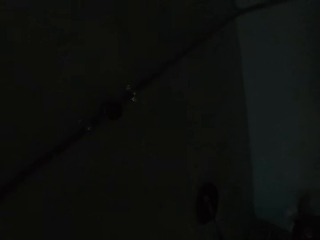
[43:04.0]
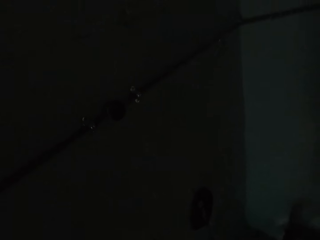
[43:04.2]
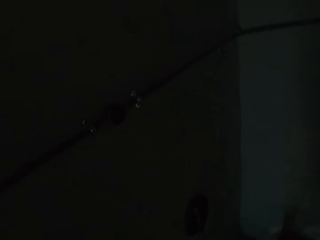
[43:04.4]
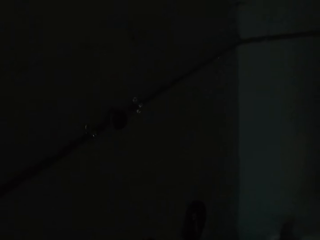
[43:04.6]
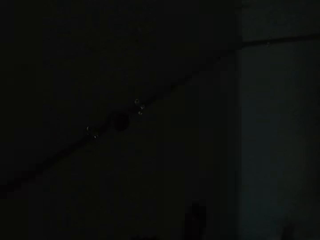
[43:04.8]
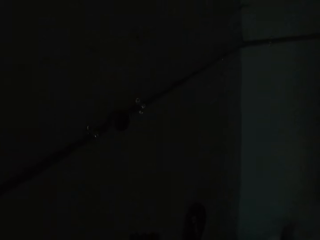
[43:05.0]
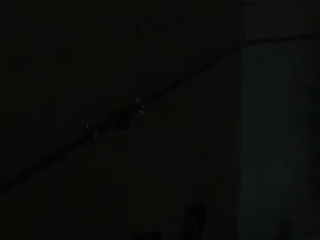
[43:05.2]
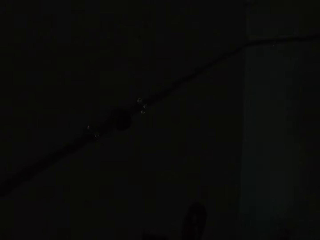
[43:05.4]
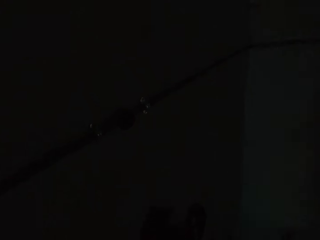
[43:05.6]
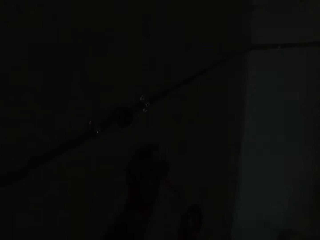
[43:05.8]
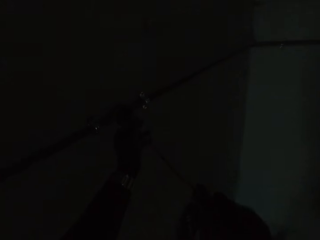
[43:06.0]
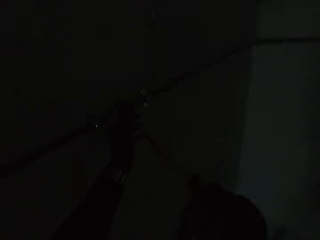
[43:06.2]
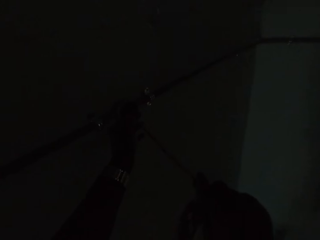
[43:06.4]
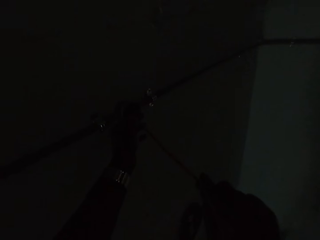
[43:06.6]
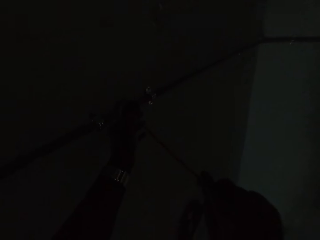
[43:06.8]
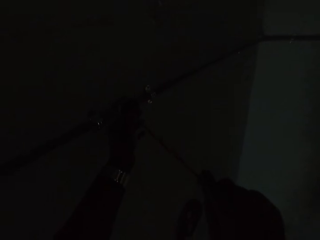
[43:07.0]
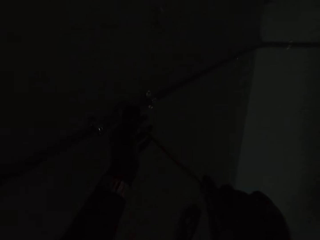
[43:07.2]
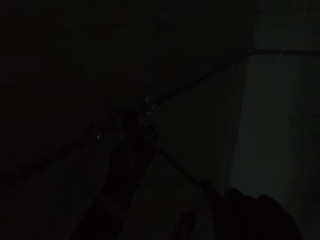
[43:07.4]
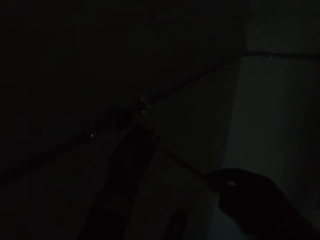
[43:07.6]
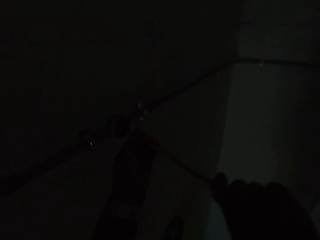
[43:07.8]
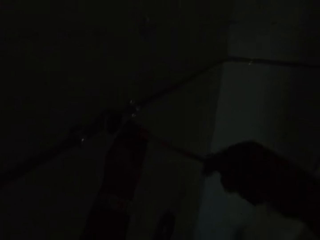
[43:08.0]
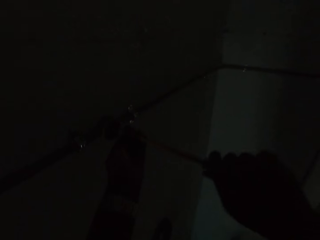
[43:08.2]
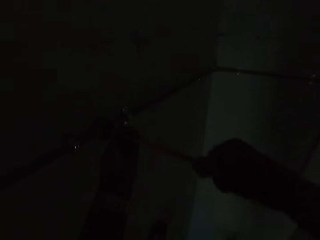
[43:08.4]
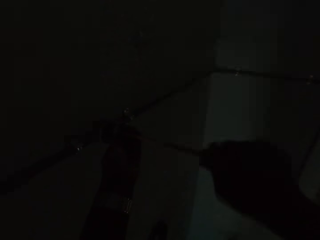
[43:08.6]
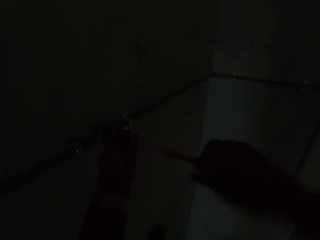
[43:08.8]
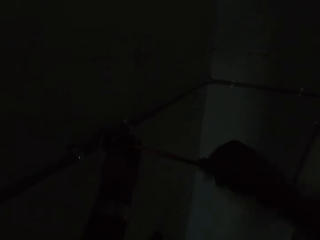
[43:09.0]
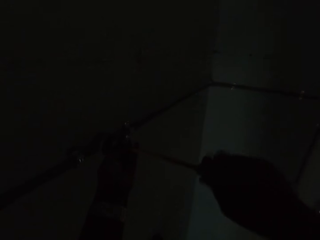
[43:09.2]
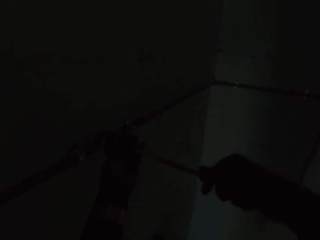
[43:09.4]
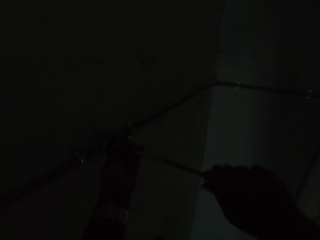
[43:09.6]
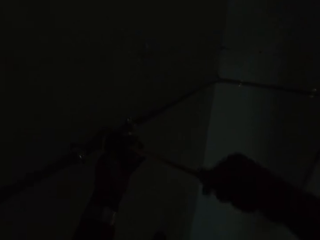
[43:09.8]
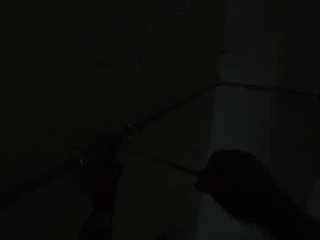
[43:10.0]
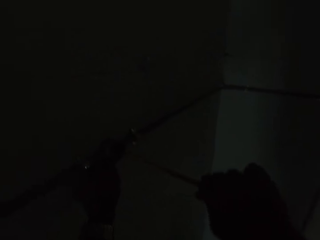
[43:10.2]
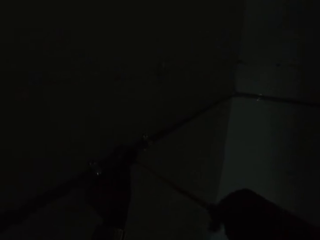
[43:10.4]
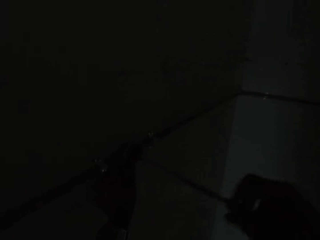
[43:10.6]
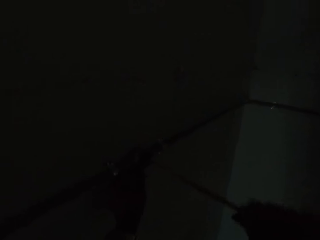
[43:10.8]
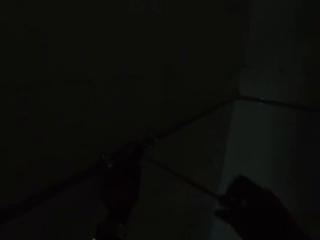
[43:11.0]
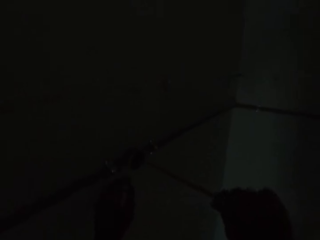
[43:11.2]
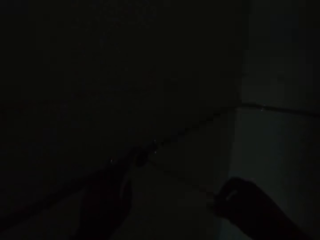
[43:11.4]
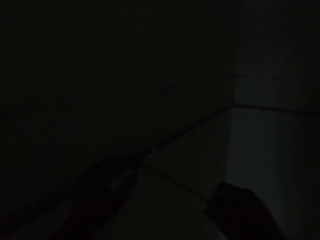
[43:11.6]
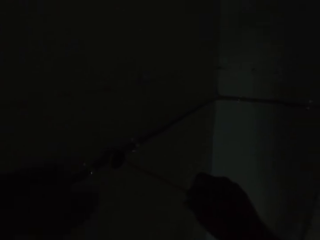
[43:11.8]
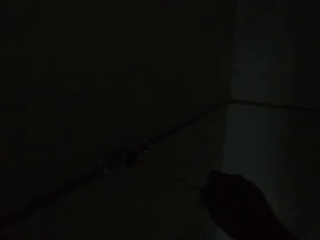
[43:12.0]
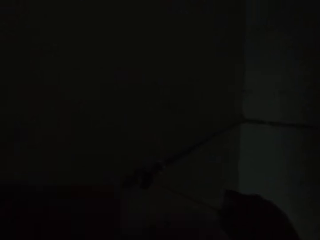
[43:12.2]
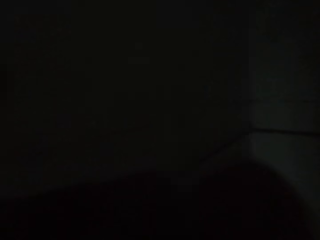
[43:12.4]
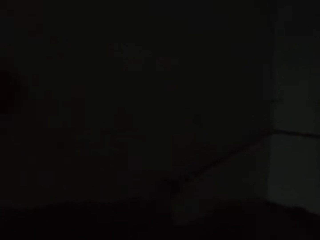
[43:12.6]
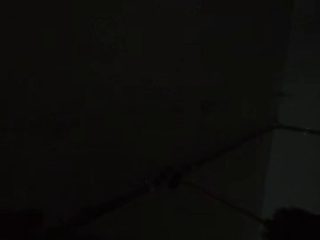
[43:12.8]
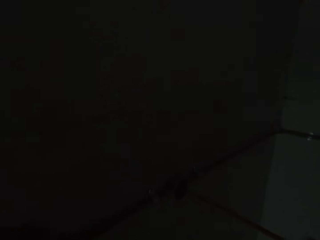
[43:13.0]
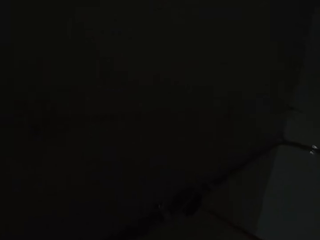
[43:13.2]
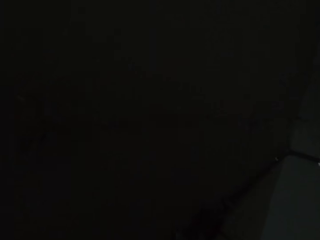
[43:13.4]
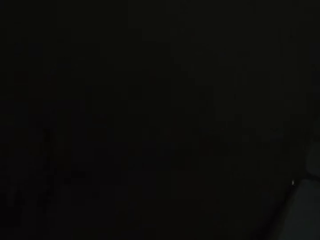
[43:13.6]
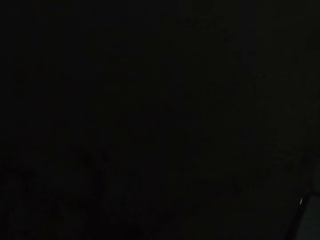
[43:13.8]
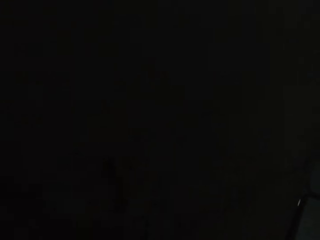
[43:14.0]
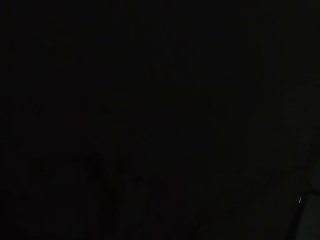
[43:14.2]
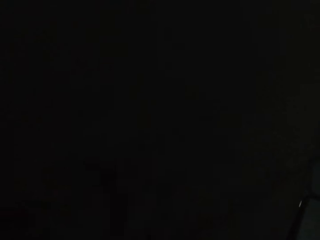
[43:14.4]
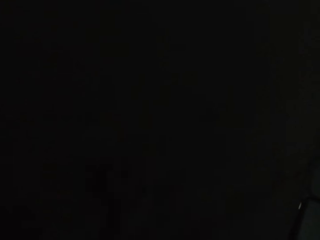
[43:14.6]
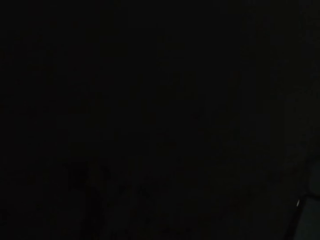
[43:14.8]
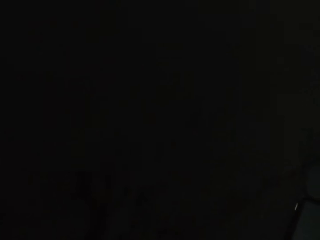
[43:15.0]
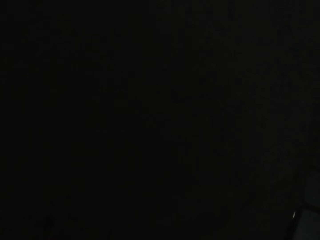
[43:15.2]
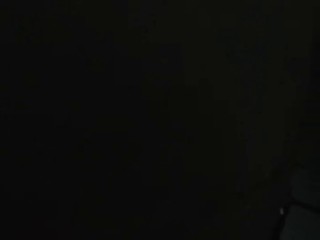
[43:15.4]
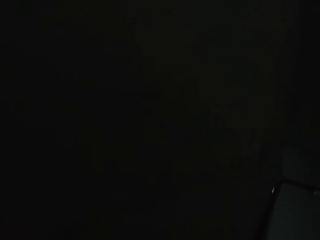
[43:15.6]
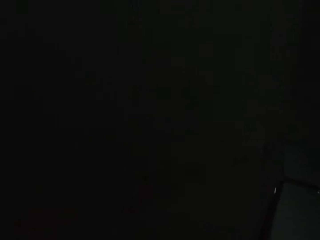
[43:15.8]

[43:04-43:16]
The camera wearer stares at the regulator. He holds the screwdriver with both his hands and fastens the screw in the wall conduit with the screwdriver in his right hand. He places the screwdriver on the regulator and unscrews the regulator's screws with the screwdriver. He reaches for his face and fixes the camera.

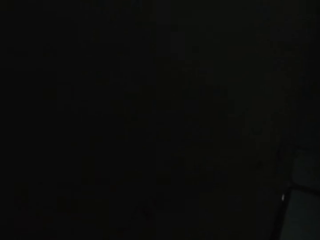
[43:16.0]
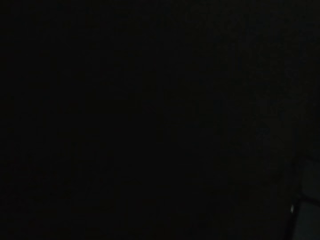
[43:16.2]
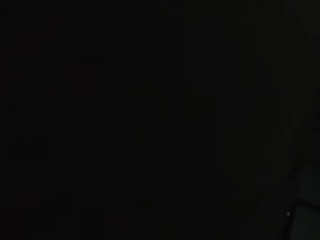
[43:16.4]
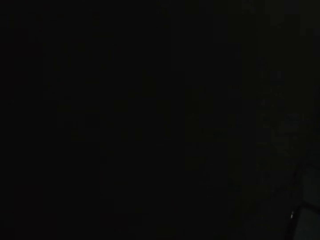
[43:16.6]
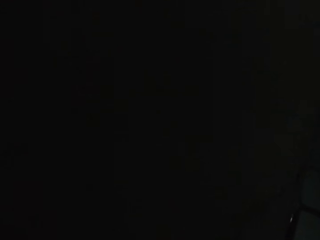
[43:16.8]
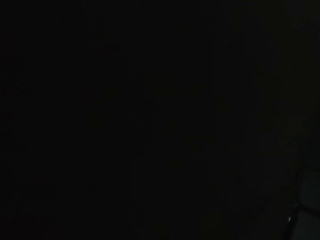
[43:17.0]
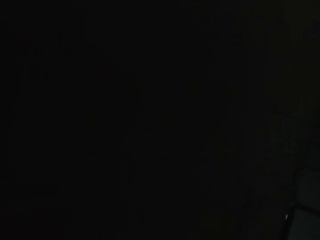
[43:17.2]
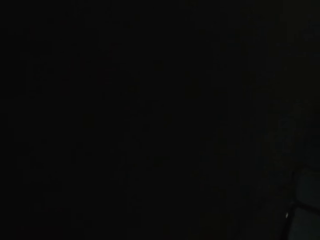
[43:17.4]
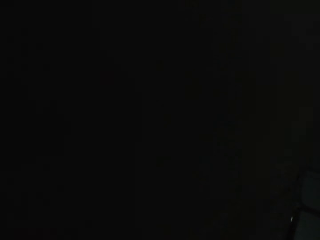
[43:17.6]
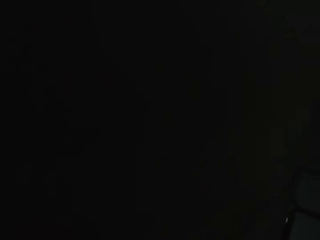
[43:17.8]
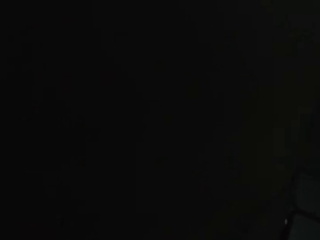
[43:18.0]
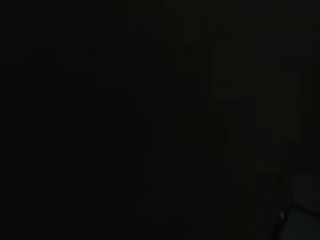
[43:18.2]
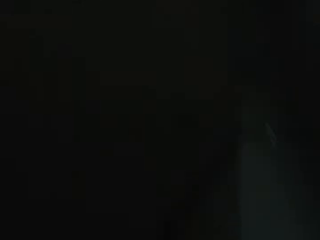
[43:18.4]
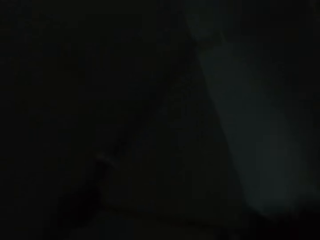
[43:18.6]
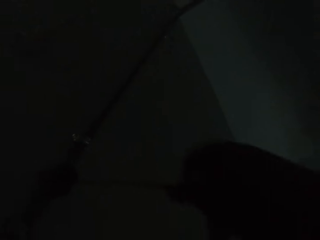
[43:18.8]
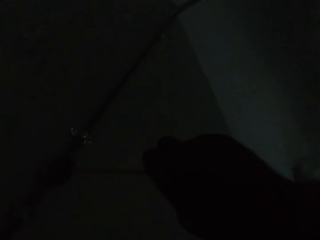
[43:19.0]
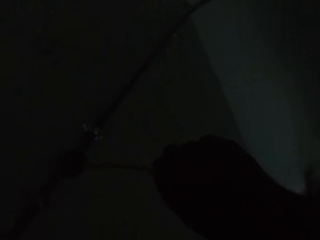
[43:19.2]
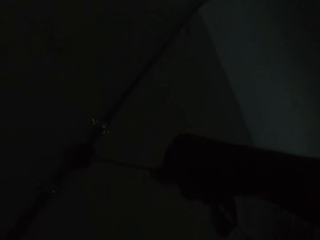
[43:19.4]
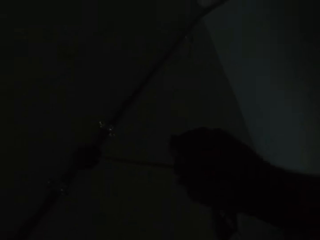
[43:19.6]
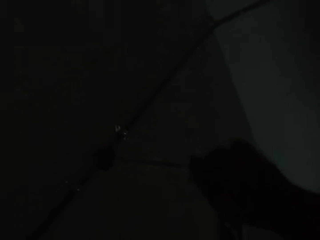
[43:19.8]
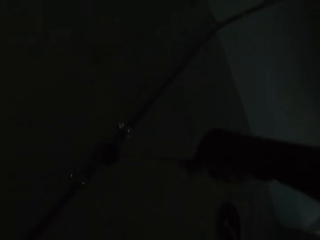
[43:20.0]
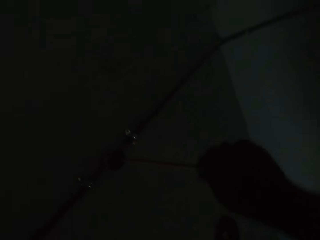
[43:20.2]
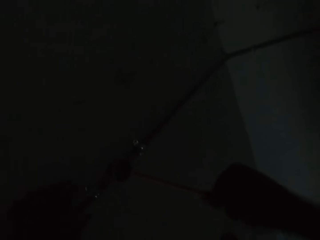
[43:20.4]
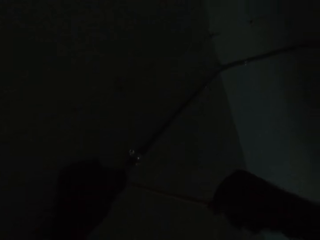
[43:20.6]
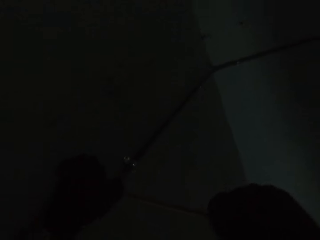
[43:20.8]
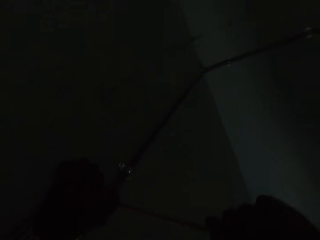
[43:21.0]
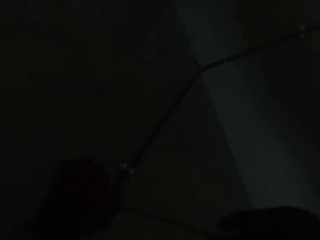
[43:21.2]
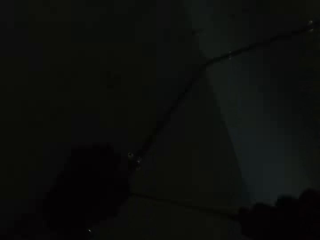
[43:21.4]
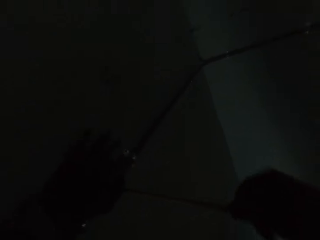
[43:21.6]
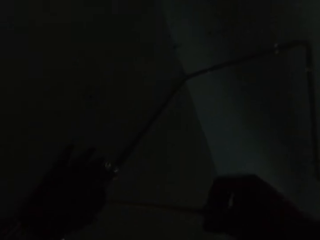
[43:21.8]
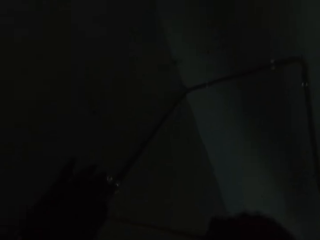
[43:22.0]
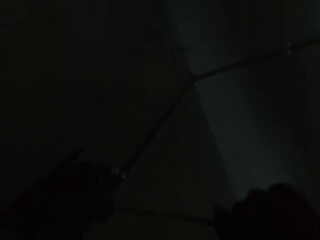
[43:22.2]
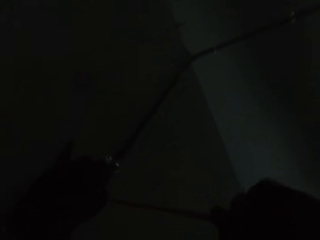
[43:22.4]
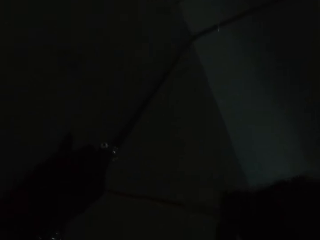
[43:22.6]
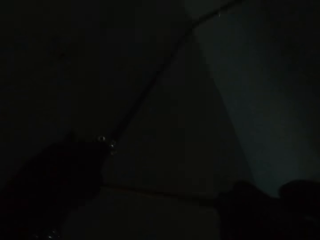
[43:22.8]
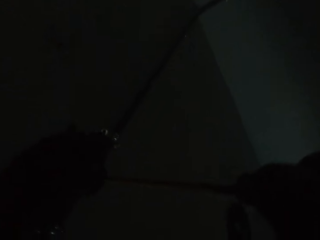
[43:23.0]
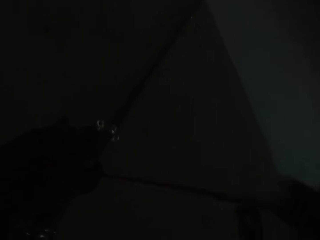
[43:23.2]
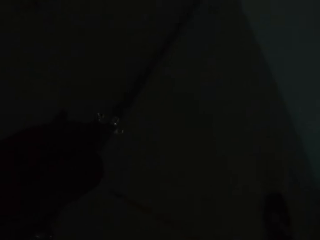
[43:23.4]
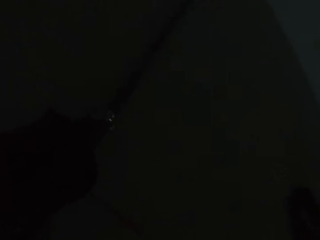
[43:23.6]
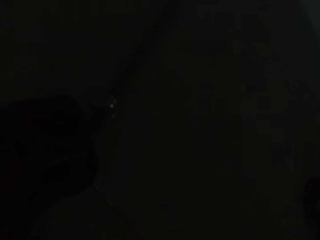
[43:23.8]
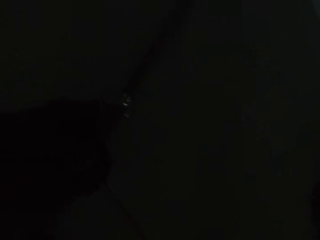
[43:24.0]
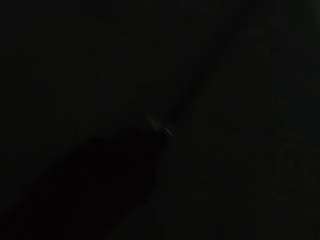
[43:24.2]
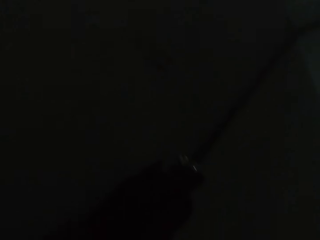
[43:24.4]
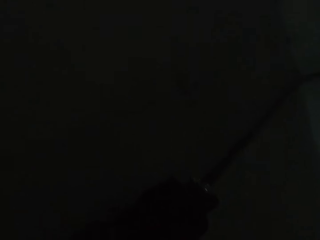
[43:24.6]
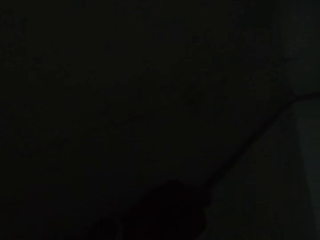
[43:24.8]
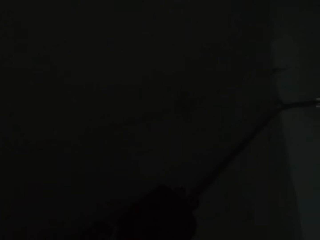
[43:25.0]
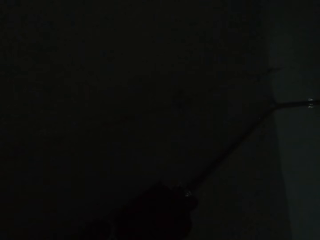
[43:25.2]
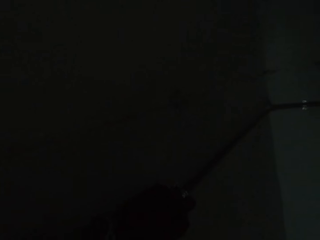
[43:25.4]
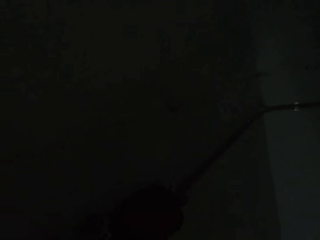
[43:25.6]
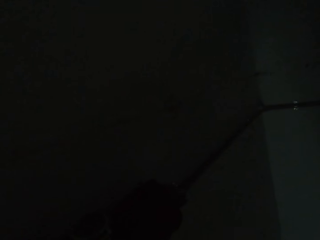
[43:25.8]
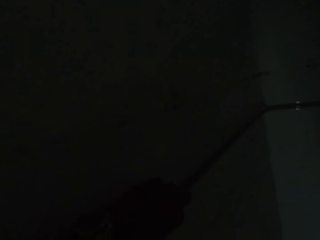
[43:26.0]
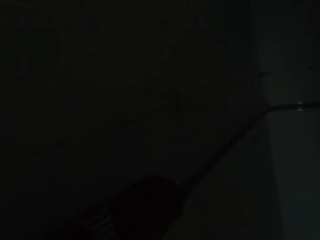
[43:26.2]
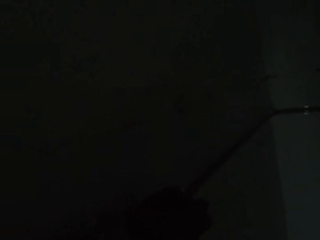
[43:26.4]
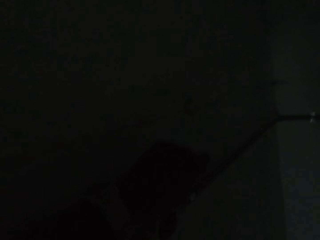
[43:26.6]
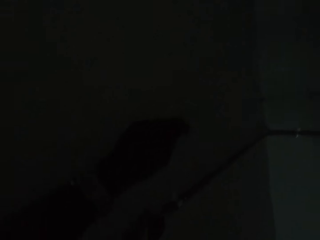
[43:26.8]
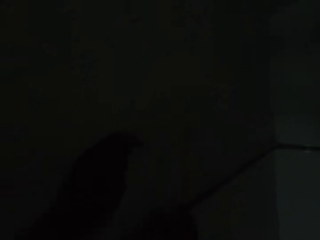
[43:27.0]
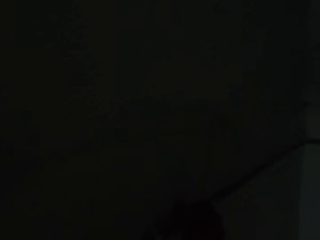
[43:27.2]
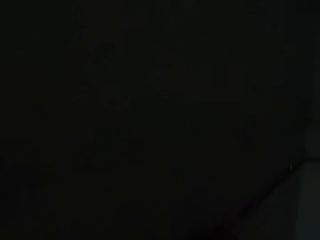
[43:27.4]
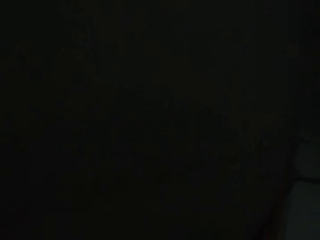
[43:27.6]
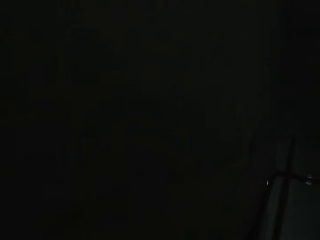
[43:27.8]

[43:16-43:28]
The camera wearer unscrews the regulator's screws with the screwdriver. He fastens the screw on the wall conduit with the screwdriver in his right hand. He holds the regulator with his left hand and unscrews the regulator's screws with the screwdriver. He inspects the regulator and removes a part of the regulator with his left hand.
